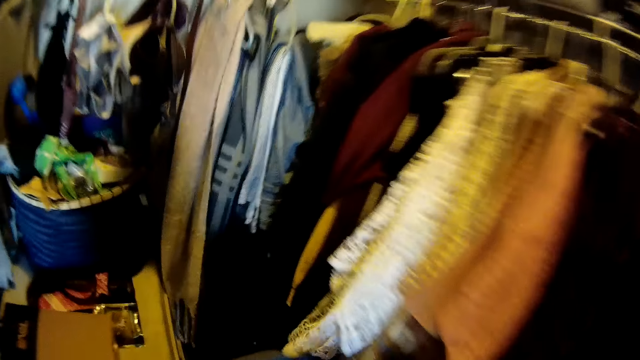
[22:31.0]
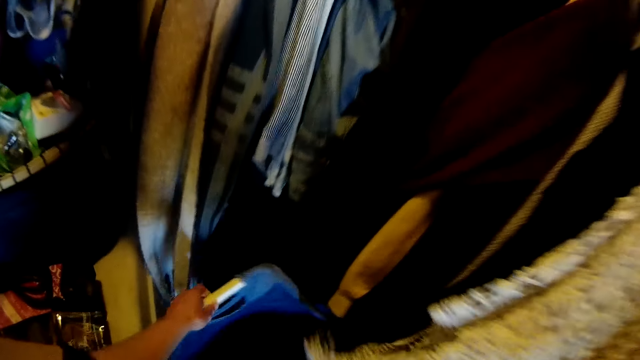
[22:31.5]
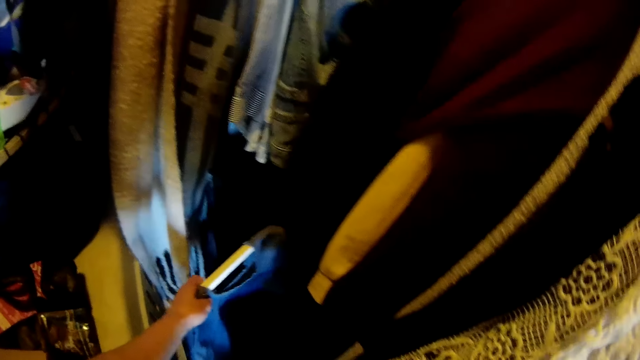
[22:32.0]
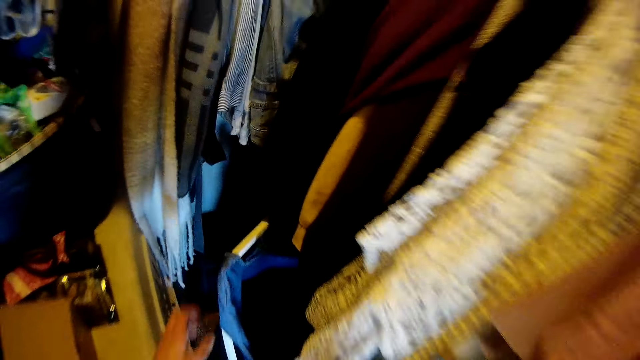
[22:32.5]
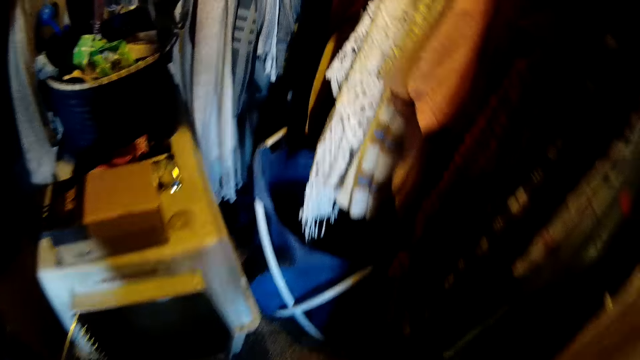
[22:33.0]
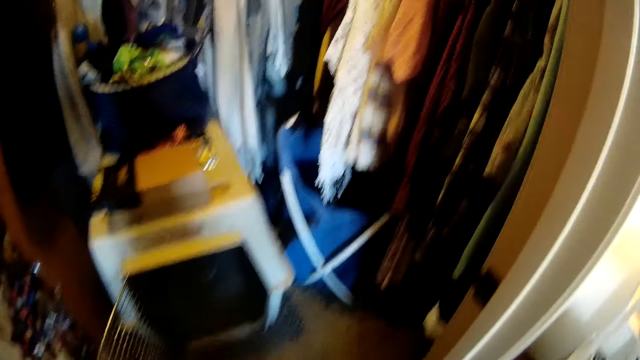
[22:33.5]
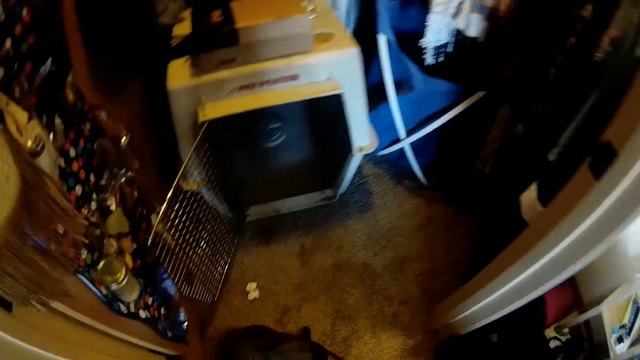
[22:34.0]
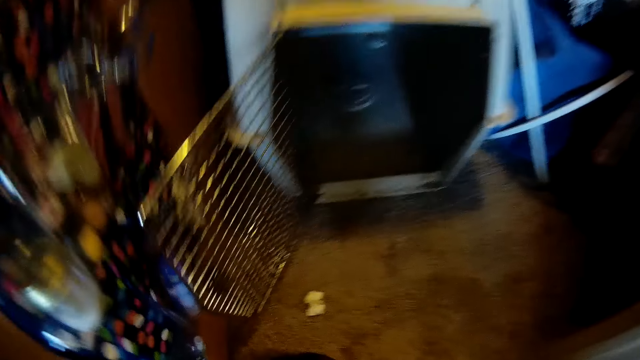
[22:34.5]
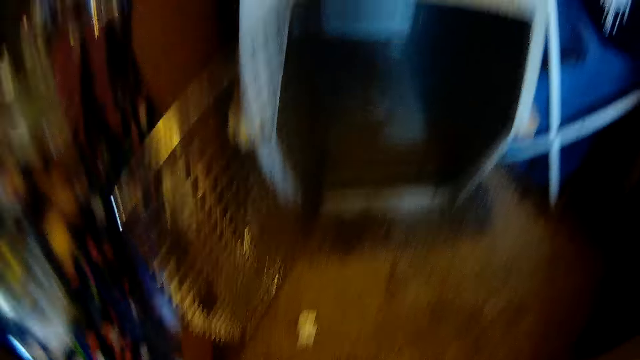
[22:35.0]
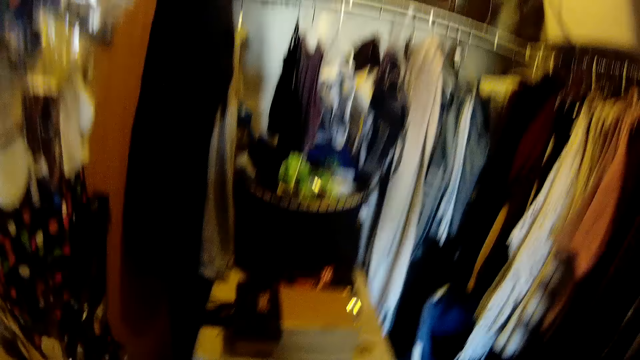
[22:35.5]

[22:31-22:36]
The camera wearer drops a cloth rack. They put the cloth in the wardrobe.

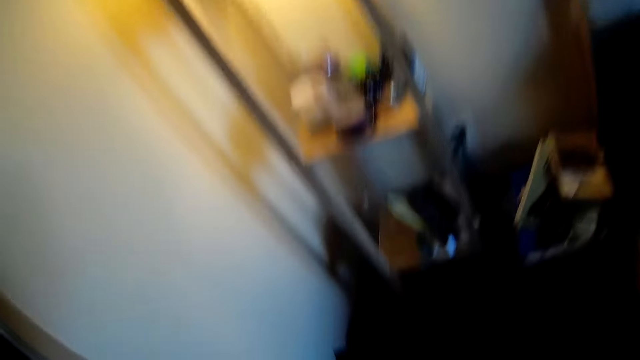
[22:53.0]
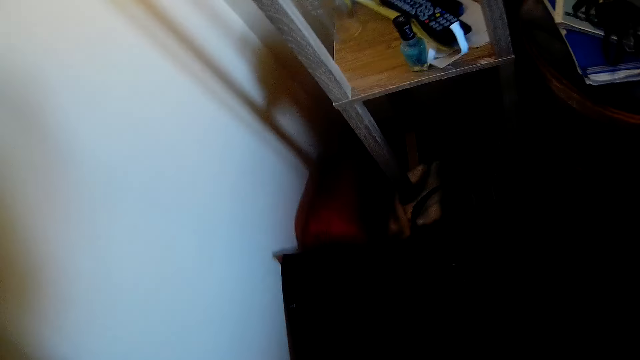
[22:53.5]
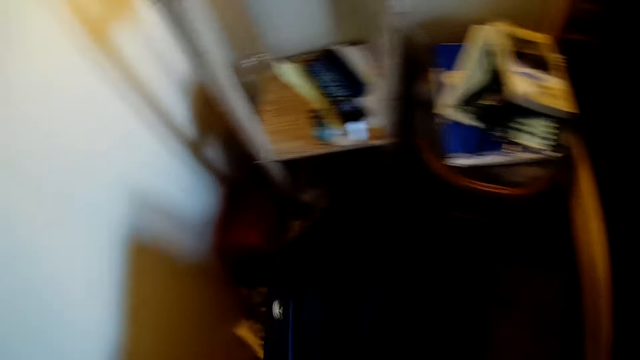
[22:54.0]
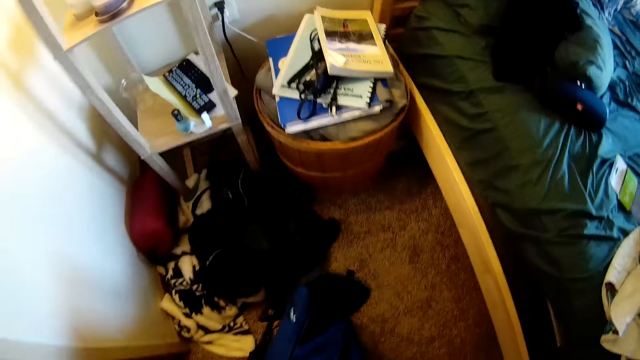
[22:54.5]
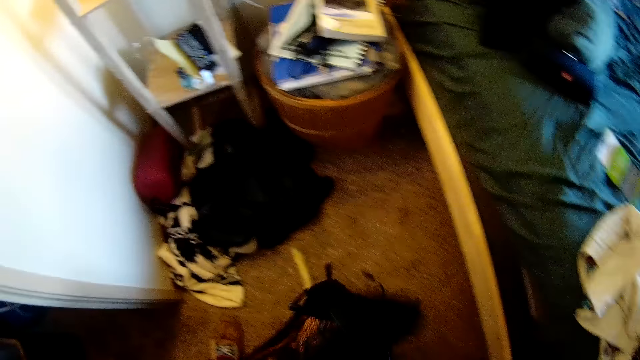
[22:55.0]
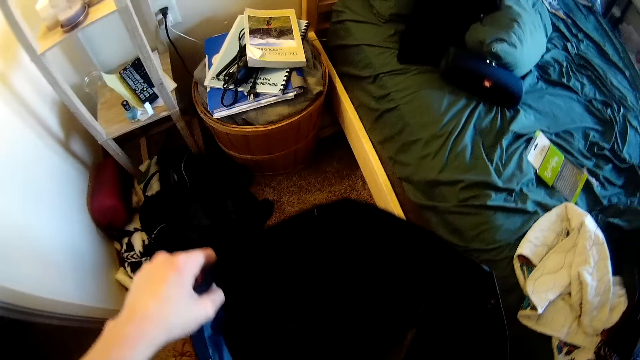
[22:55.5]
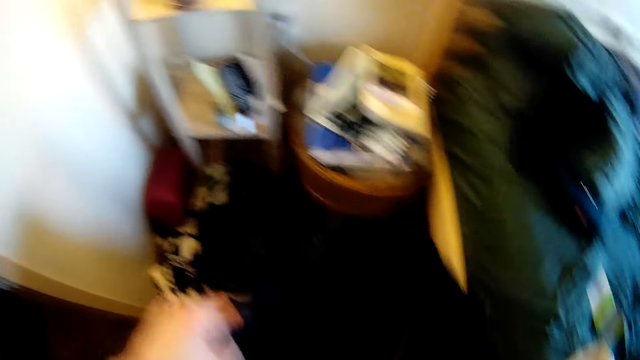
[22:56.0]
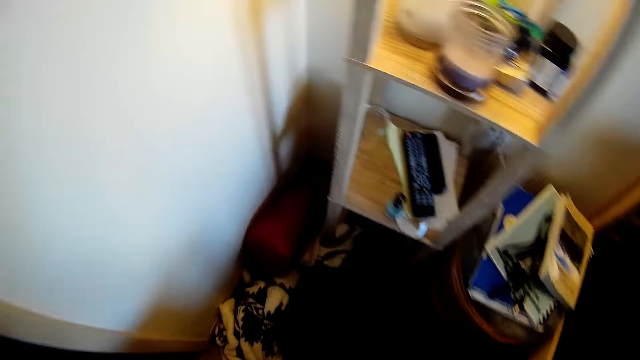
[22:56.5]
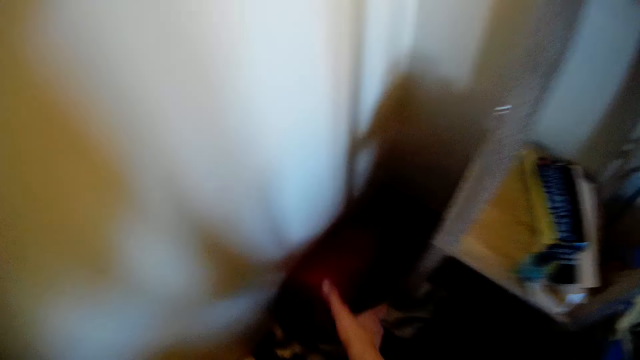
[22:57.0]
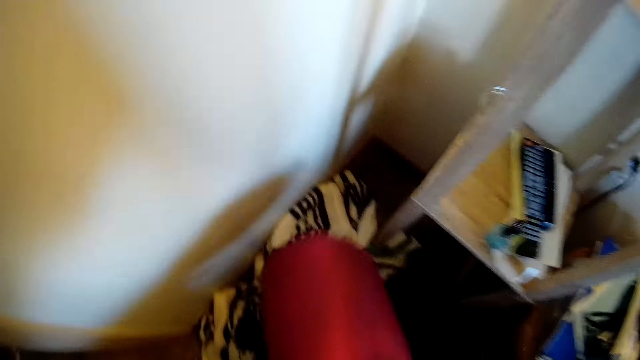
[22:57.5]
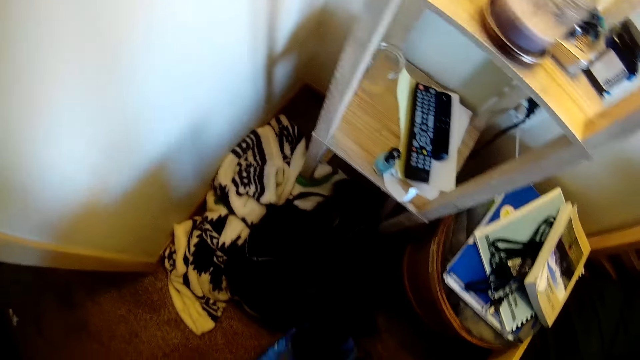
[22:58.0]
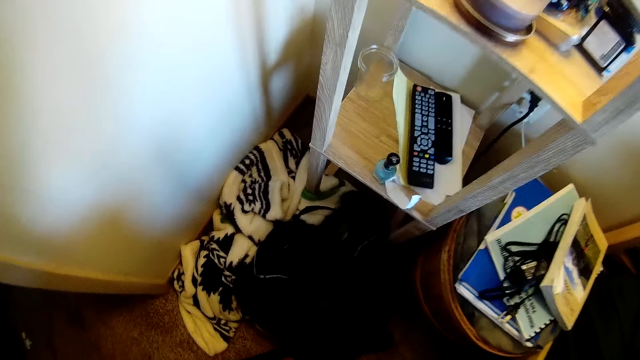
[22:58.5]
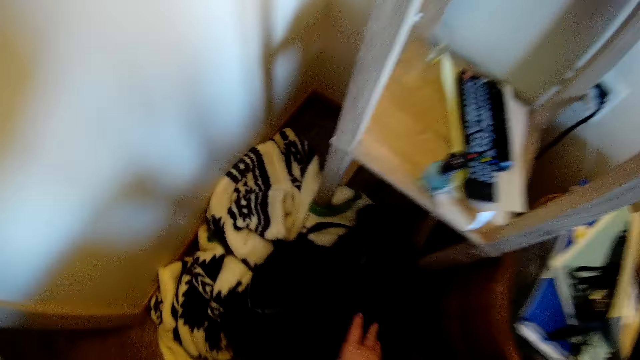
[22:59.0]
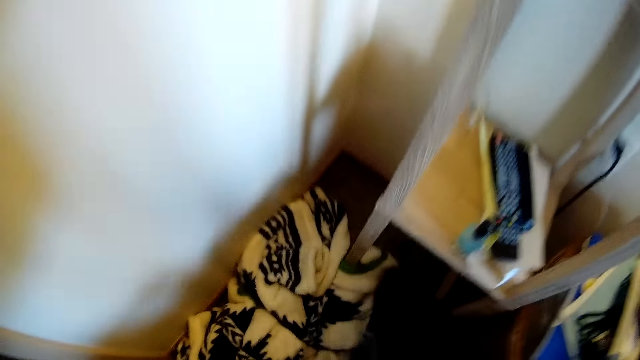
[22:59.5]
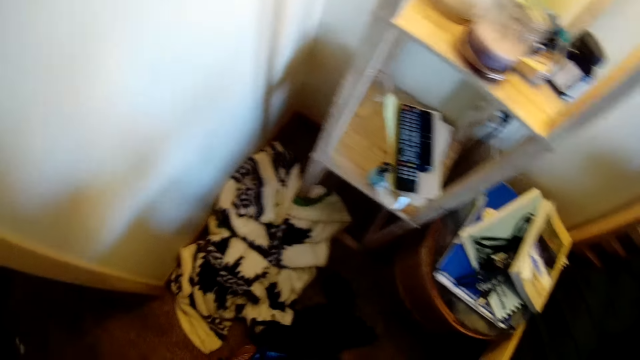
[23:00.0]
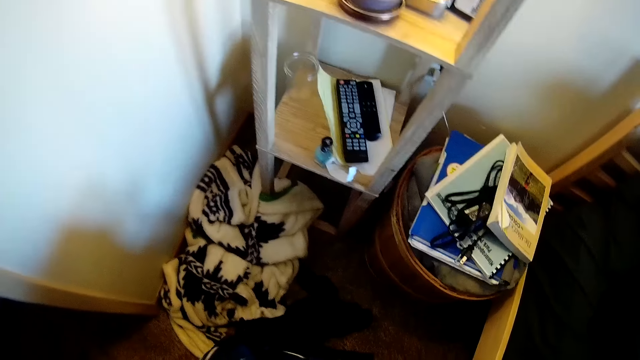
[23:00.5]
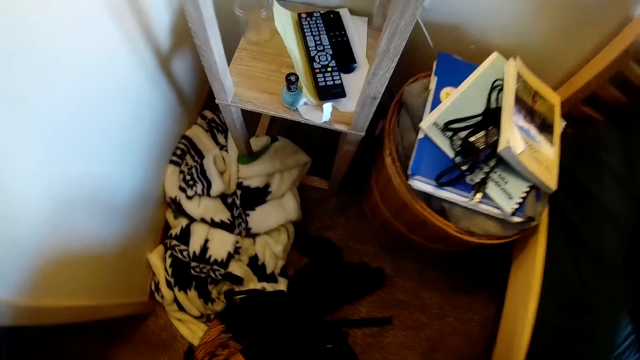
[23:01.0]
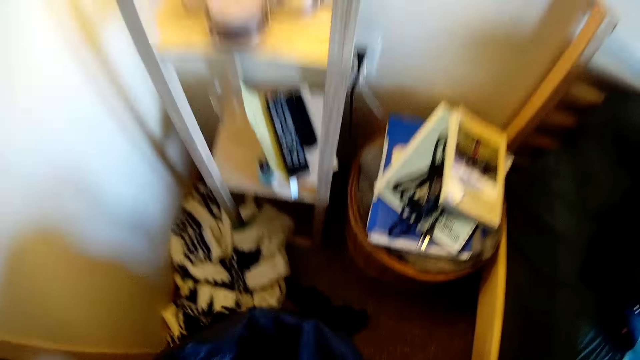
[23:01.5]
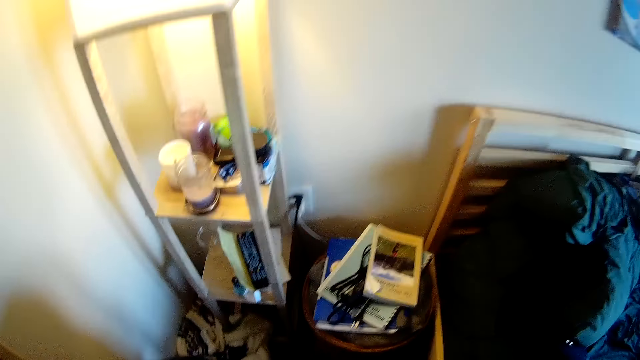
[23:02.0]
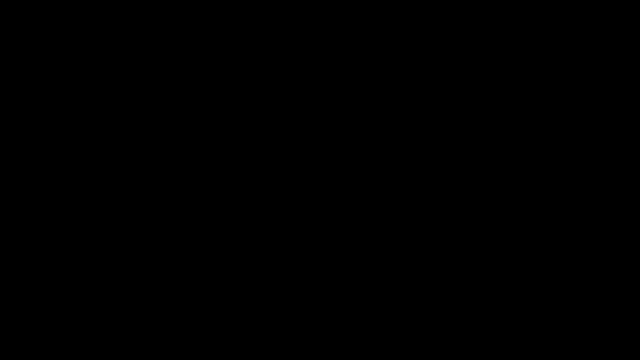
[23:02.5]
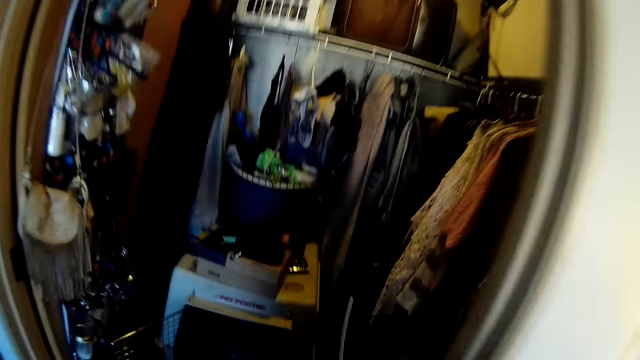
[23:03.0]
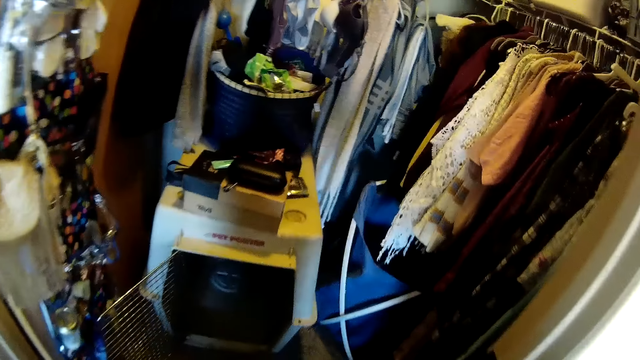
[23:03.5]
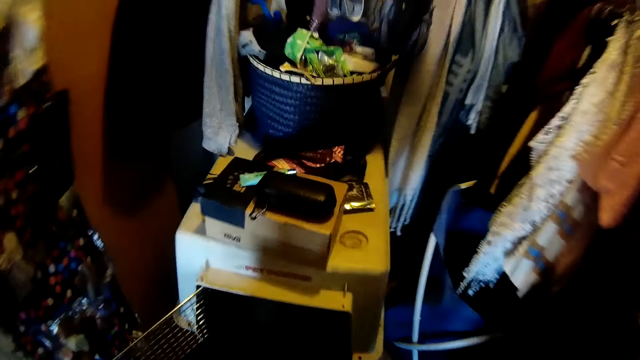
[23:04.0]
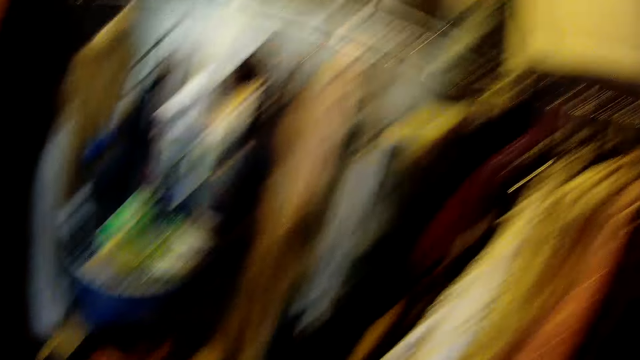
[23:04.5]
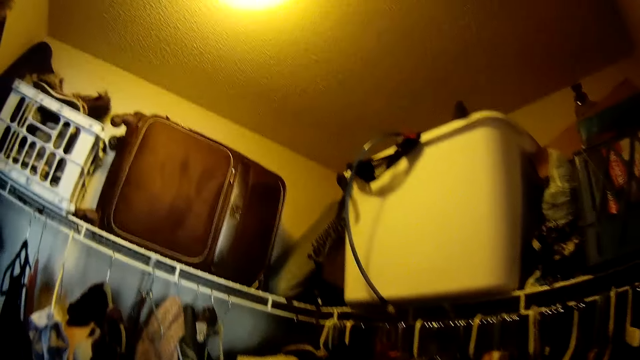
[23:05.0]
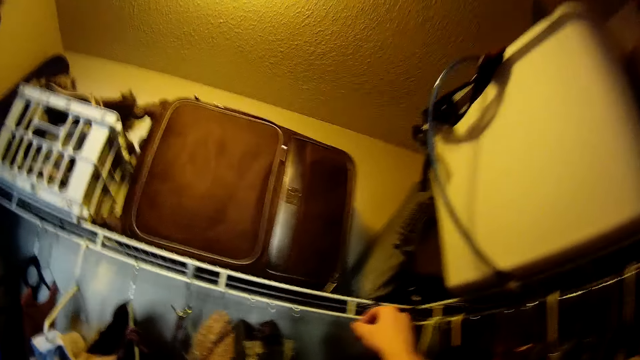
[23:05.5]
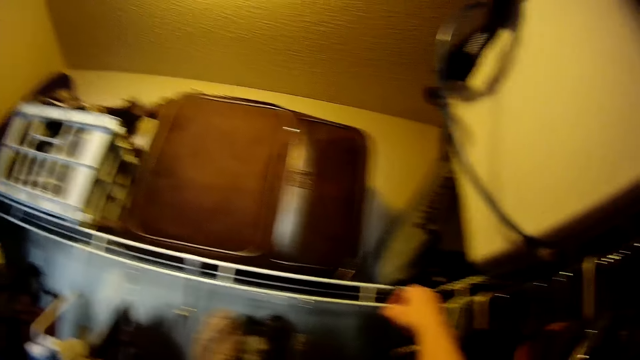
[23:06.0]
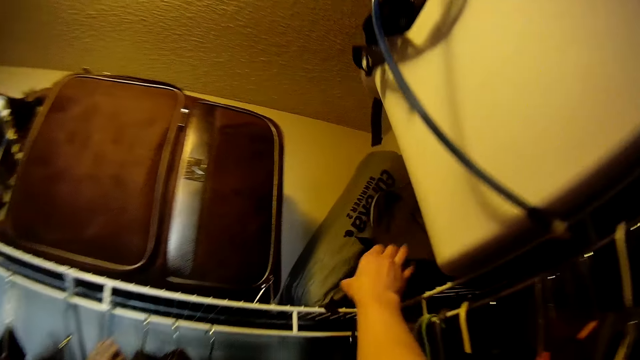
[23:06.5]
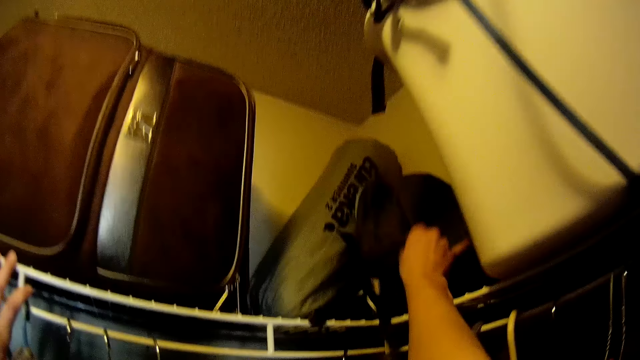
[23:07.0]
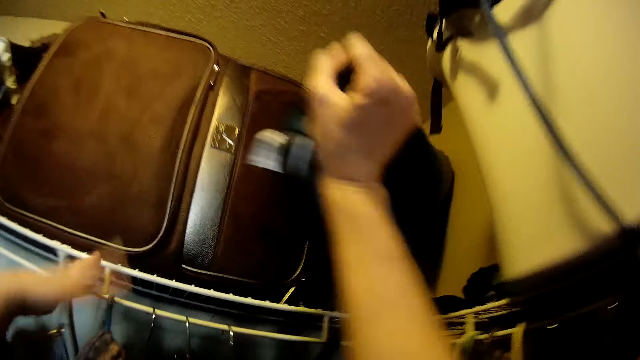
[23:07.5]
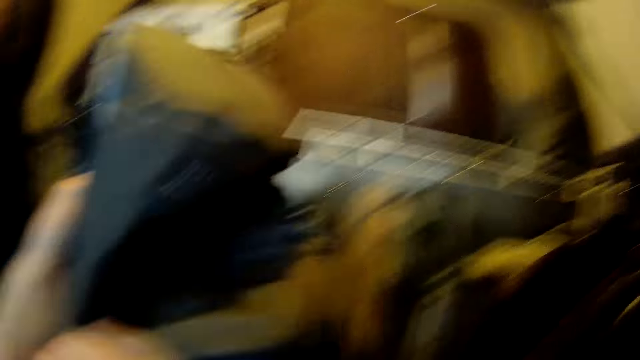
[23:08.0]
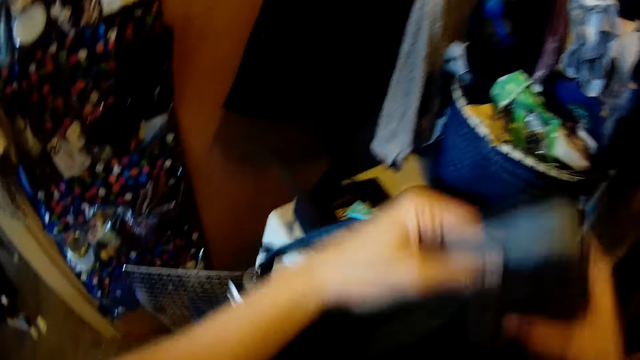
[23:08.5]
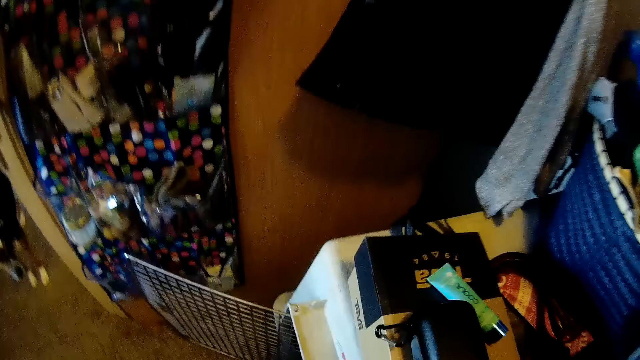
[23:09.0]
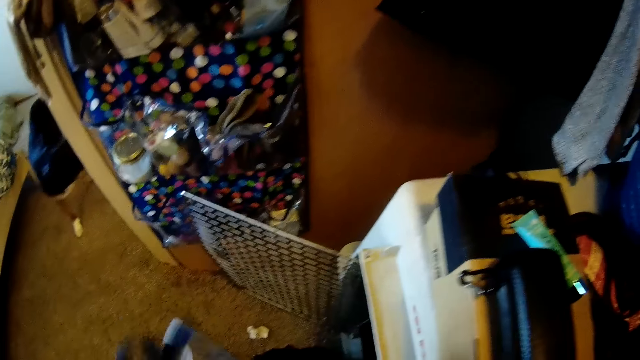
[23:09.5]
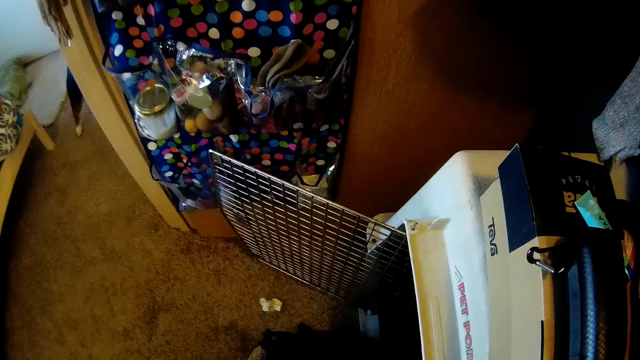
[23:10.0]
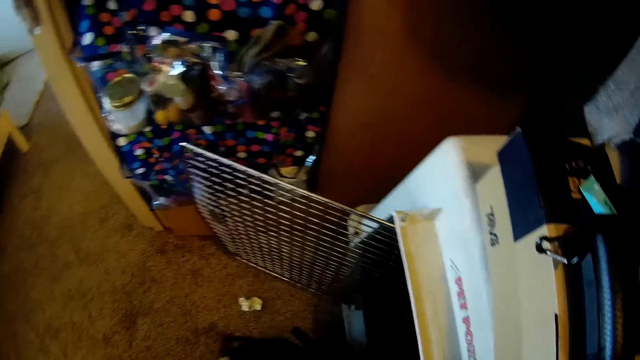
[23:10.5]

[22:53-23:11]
The camera wearer picks up another bag on the floor with his hand. He opens the bag with his hand. He picks up a small cozy pillow with his hand. He puts the cozy pillow in the bag with his hand. He picks up another bag with his hand. He puts the bag in the former bag with his hand. He walks into the closet. He picks up the bag from the wardrobe top with his hand.
